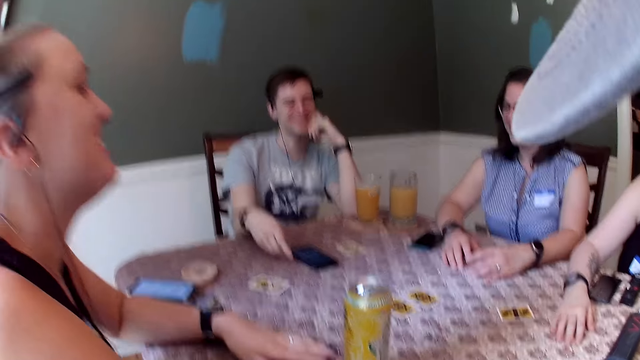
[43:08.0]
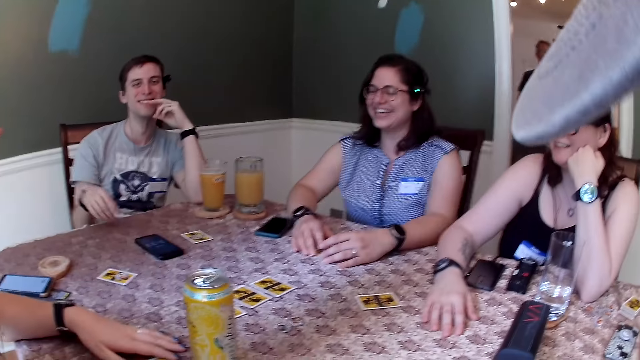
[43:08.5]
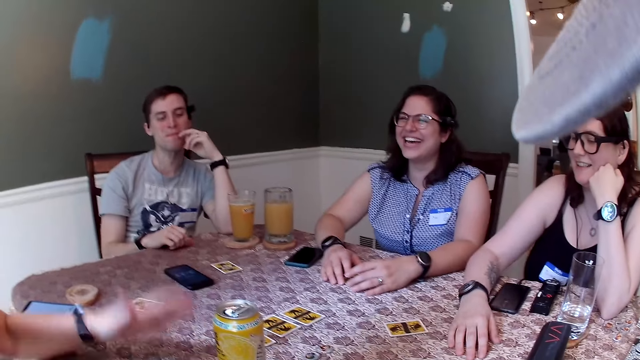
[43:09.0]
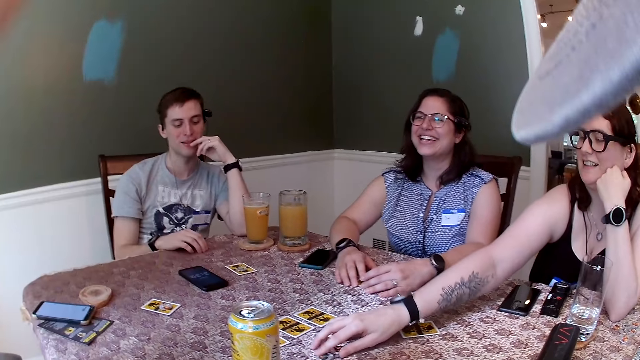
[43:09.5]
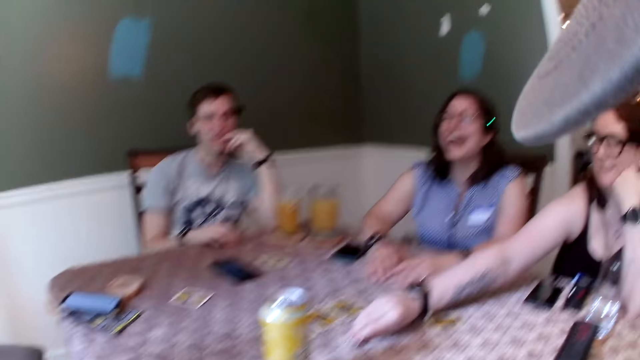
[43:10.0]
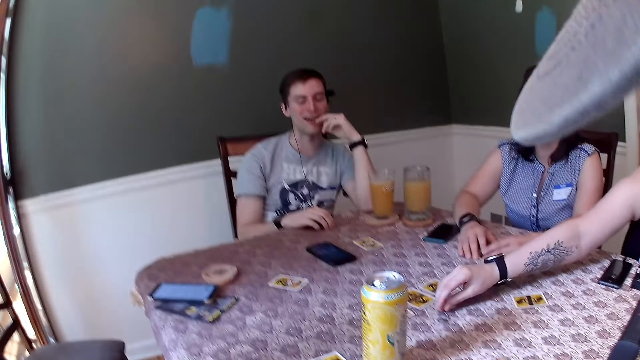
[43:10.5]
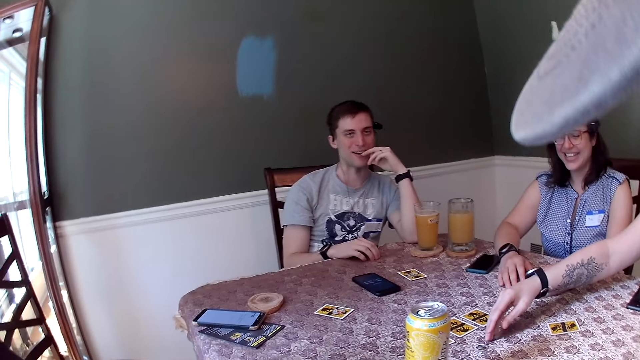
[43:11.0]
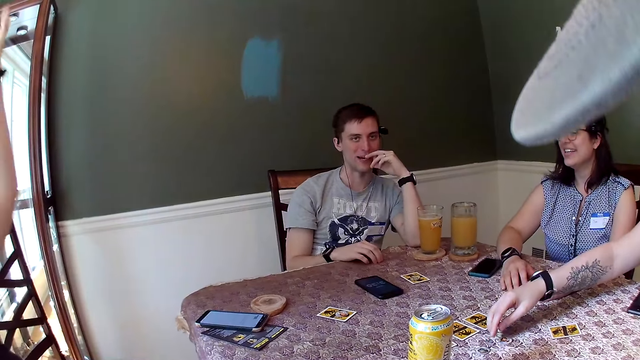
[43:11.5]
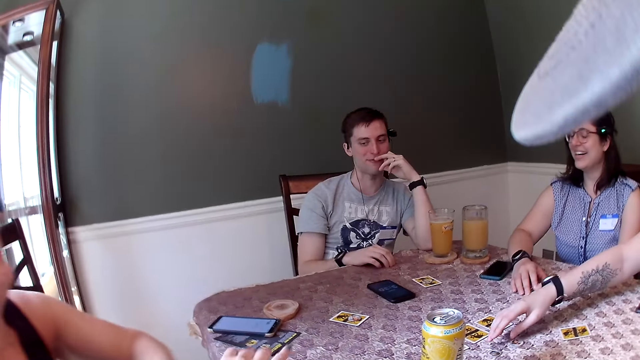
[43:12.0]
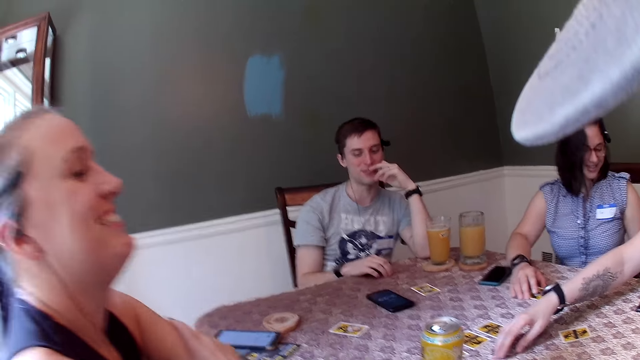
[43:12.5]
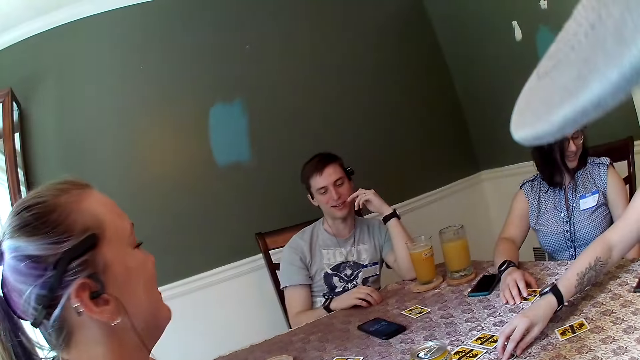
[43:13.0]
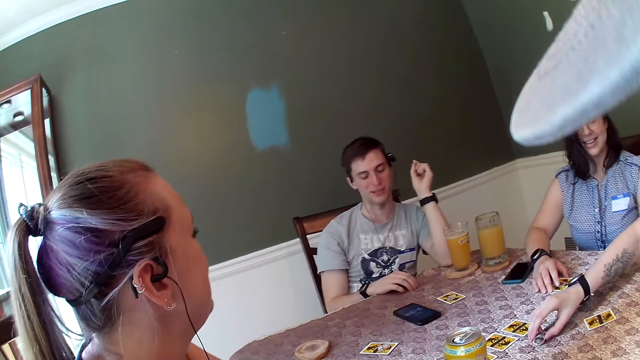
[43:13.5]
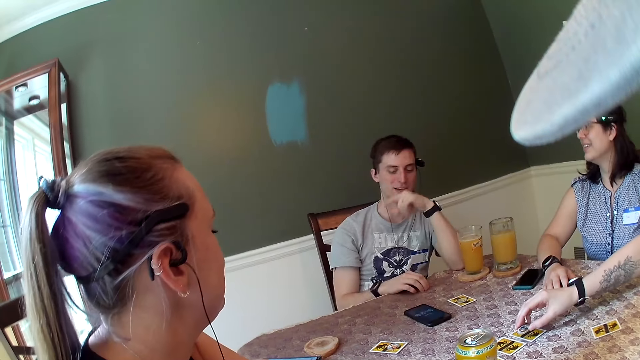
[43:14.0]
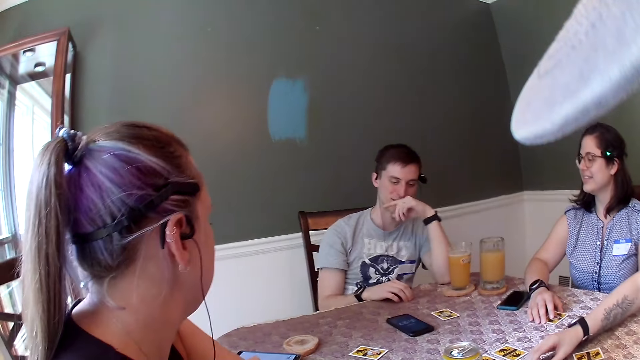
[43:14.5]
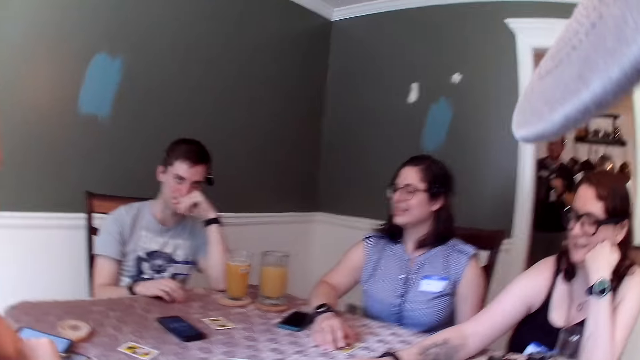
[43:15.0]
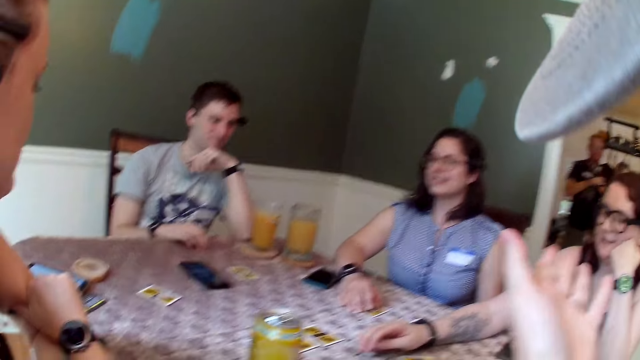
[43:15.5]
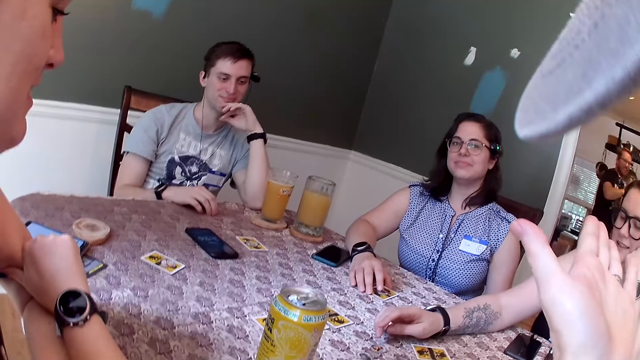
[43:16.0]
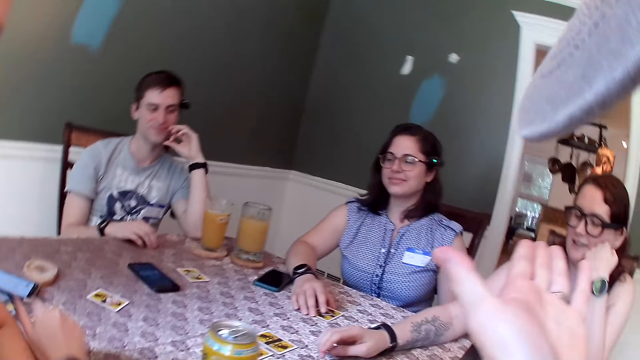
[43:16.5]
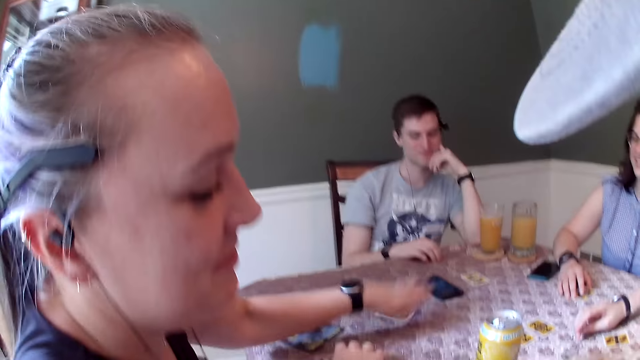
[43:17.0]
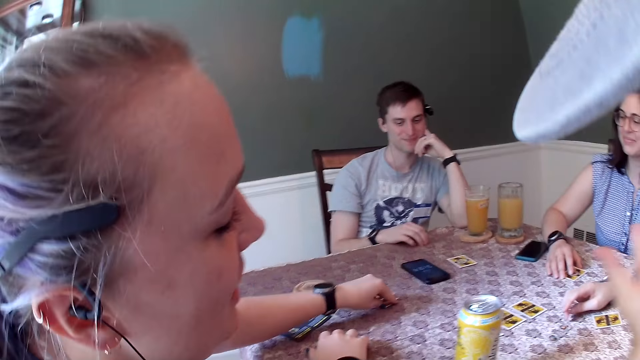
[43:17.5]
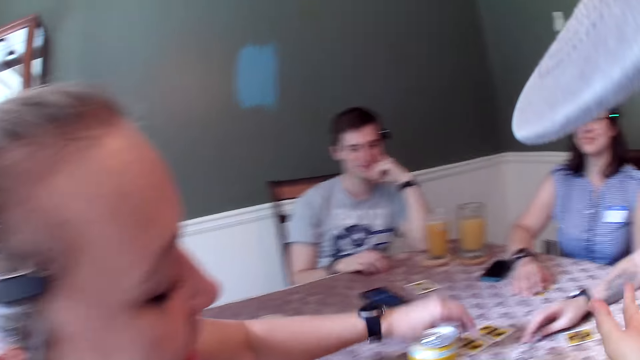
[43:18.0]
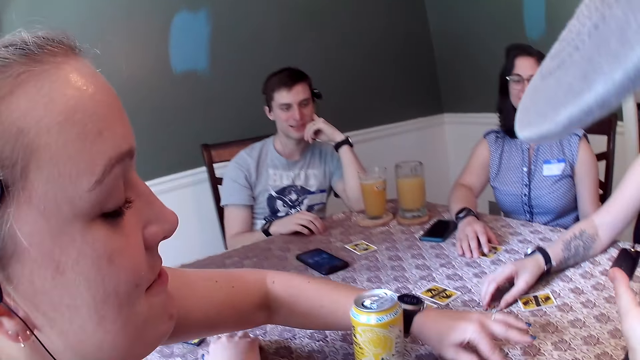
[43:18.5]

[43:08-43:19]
A woman places her left hand on the dining table. The camera wearer talks with the group of people. Another woman picks up a coin from the dining table with her right hand. A man talks with the group of people. The camera wearer talks with the group of people. He raises his right hand while talking and points his left hand to the other woman. The first woman picks up a coin from the dining table with her left hand.

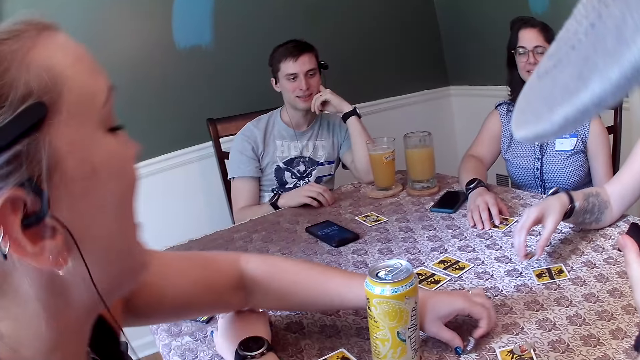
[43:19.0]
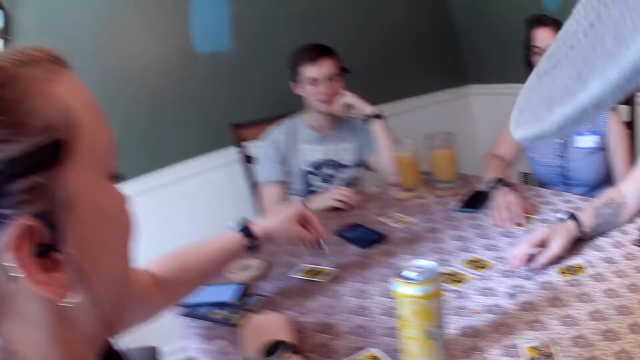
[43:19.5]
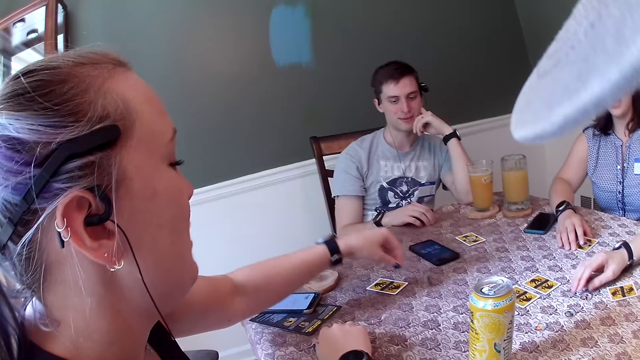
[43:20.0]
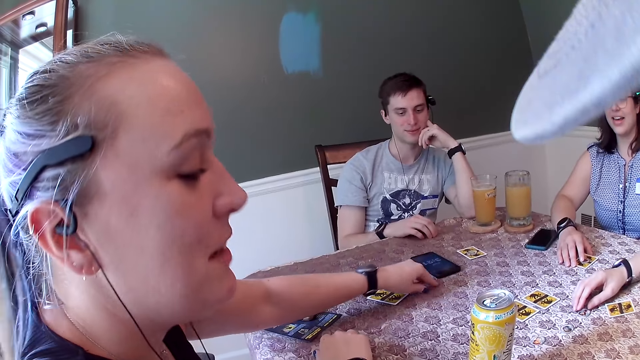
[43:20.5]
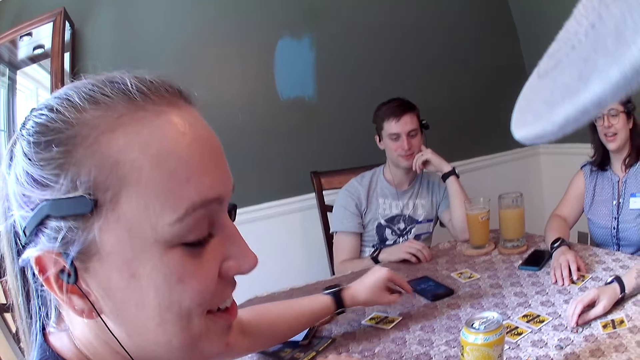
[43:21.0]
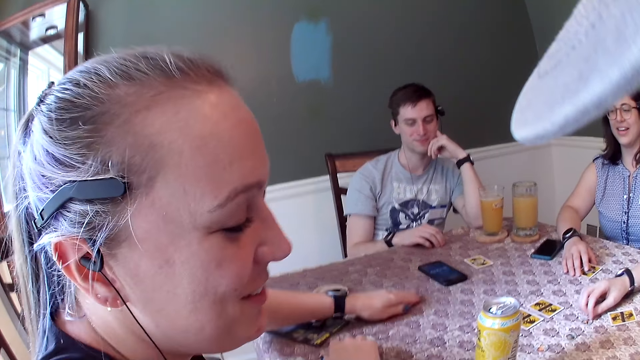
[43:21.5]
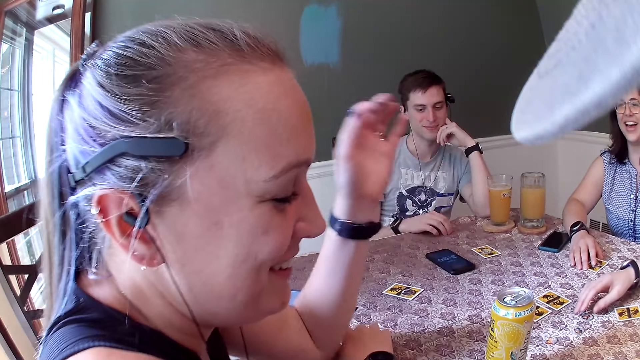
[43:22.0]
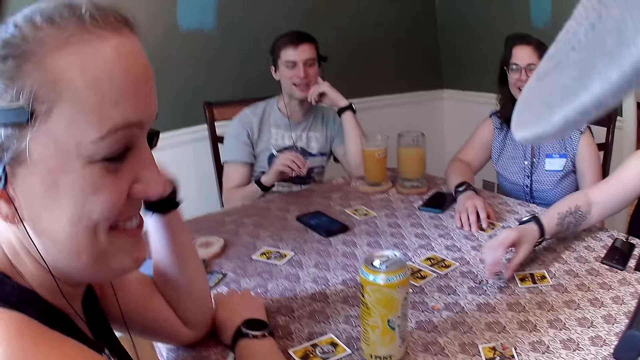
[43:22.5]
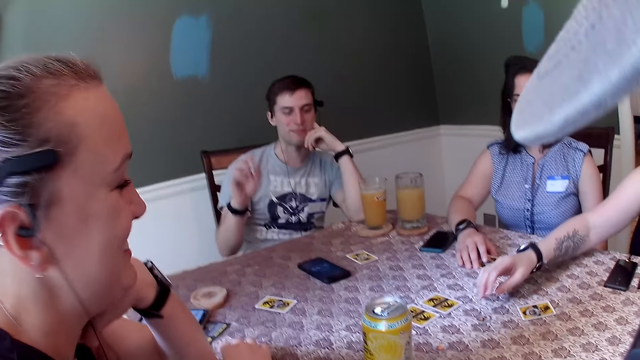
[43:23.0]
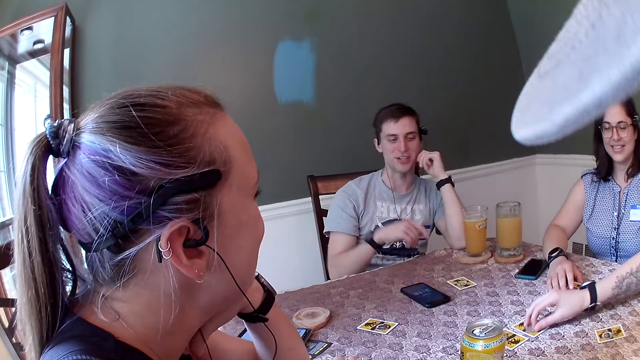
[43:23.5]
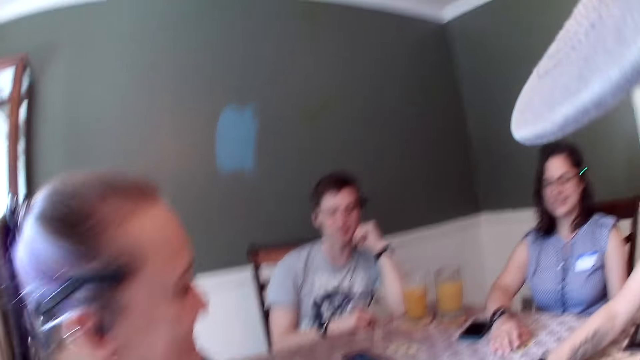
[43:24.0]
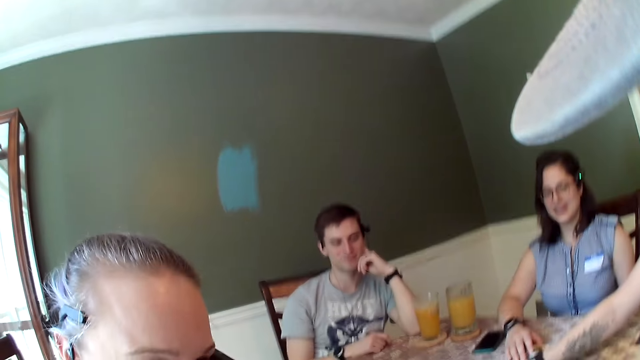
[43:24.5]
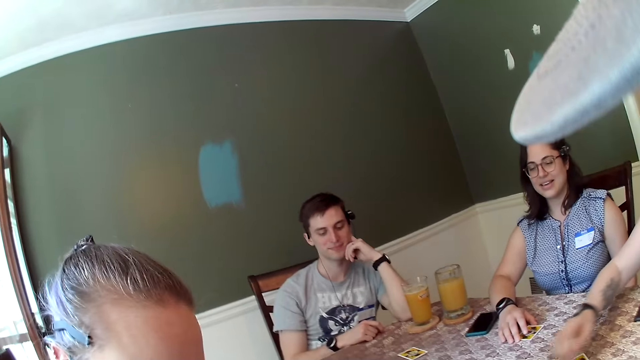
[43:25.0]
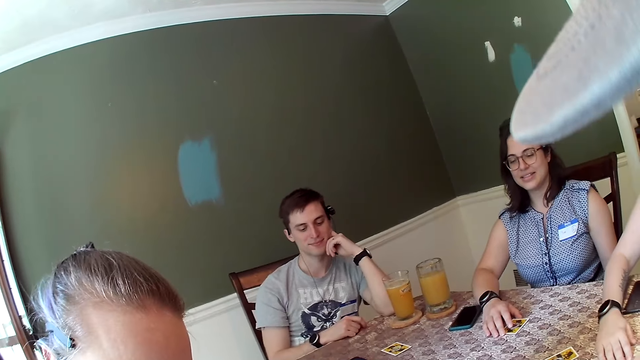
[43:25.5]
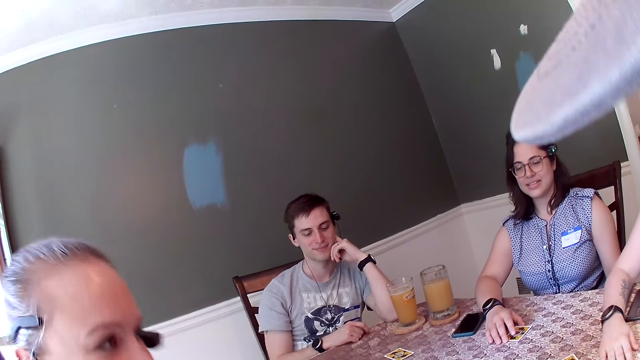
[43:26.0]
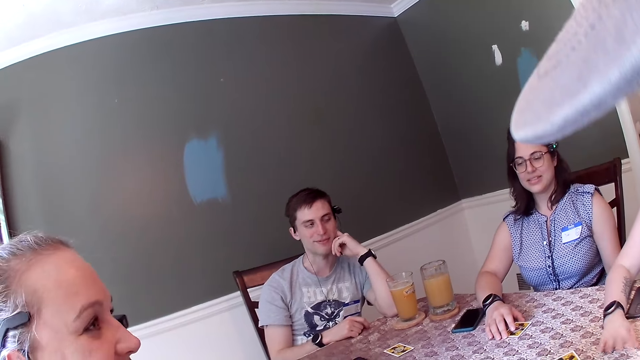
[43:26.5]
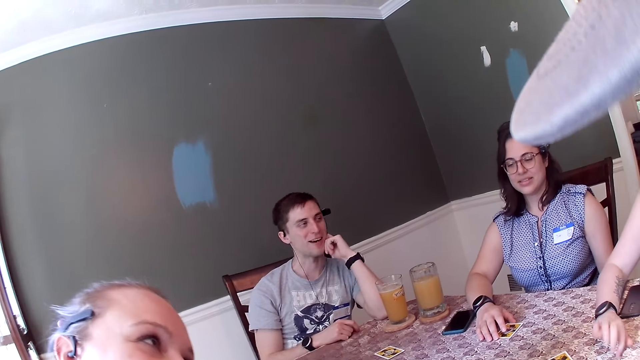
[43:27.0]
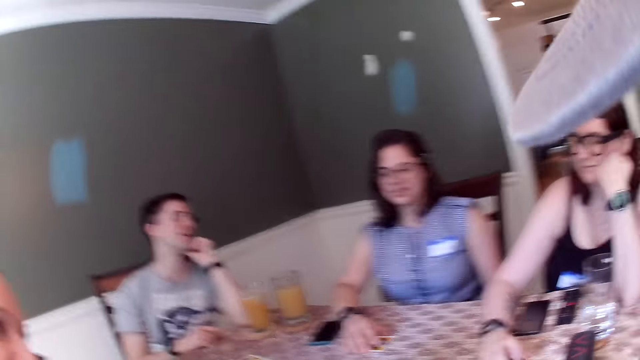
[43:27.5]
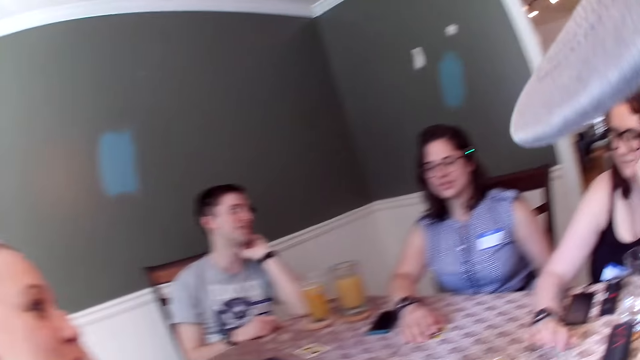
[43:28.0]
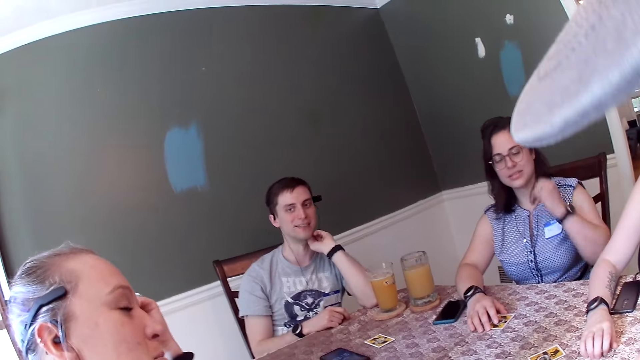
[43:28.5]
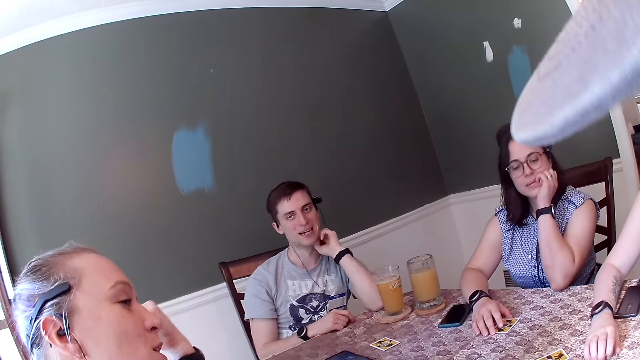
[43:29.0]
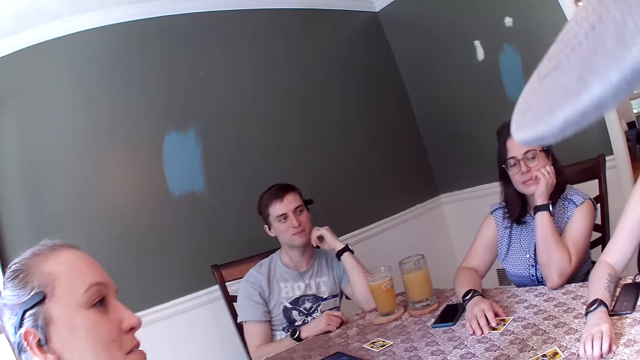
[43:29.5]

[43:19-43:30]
A woman picks up a coin from the dining table with her left hand. Another woman drops a coin on the dining table with her right hand. The camera wearer looks around. The first woman drops the coin on the dining table with her left hand and touches her cheek with her left hand. The second woman picks up a coin from the dining table with her right hand, drops the coin on the dining table with her right hand, picks up a coin from the dining table with her right hand, drops the coin on the dining table with her right hand, and places her right hand on the dining table. A man talks to the group of people. The second woman taps the dining table with her right hand. A third woman rests her chin on her left hand.
